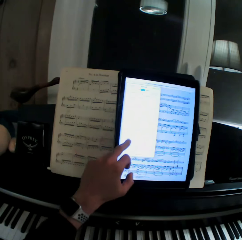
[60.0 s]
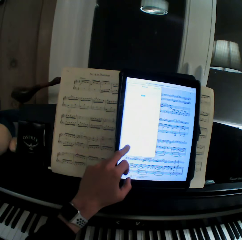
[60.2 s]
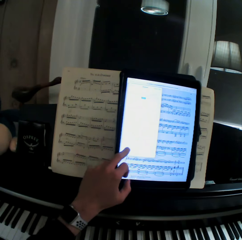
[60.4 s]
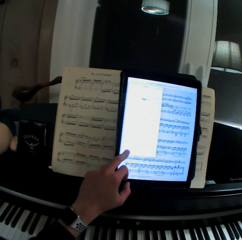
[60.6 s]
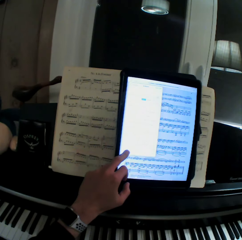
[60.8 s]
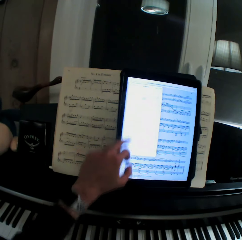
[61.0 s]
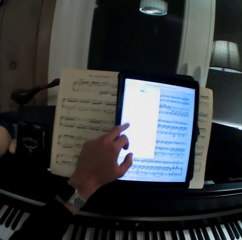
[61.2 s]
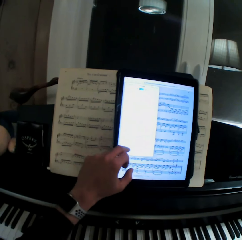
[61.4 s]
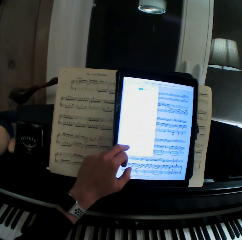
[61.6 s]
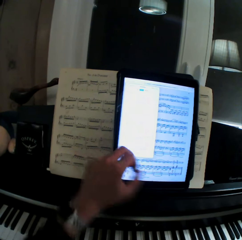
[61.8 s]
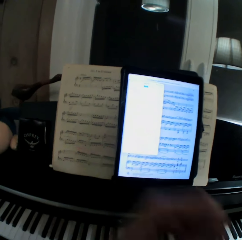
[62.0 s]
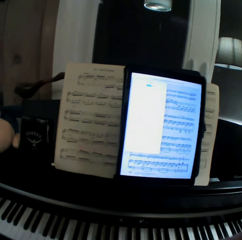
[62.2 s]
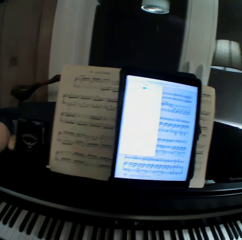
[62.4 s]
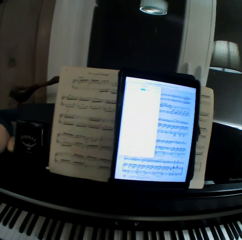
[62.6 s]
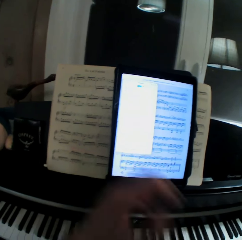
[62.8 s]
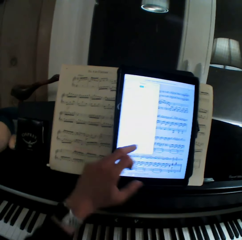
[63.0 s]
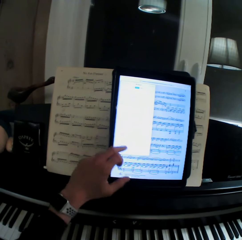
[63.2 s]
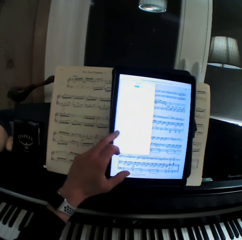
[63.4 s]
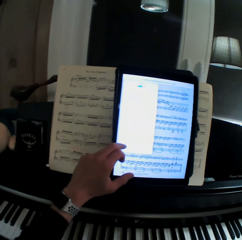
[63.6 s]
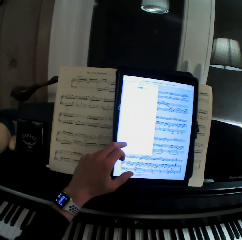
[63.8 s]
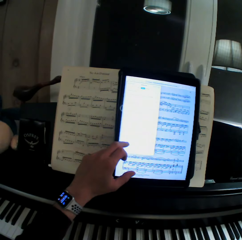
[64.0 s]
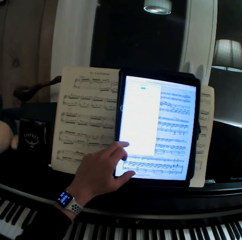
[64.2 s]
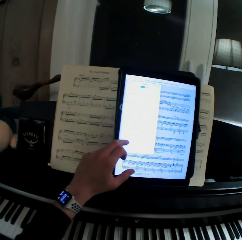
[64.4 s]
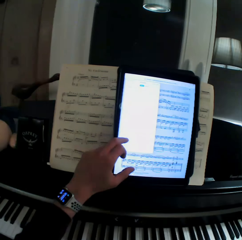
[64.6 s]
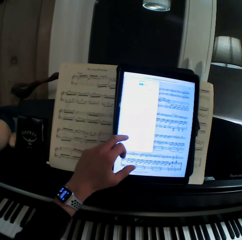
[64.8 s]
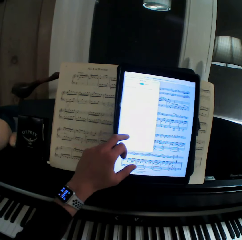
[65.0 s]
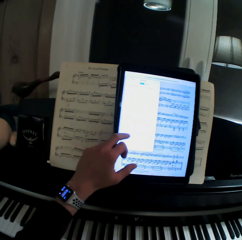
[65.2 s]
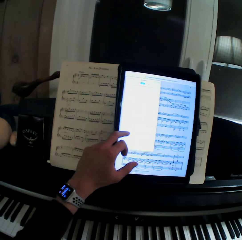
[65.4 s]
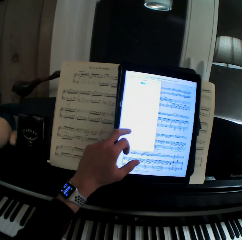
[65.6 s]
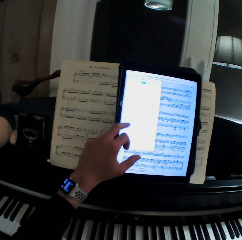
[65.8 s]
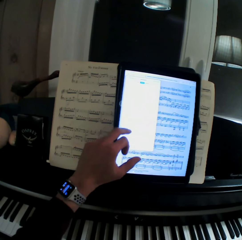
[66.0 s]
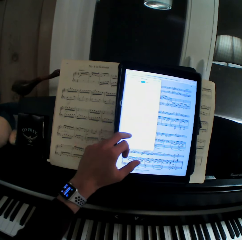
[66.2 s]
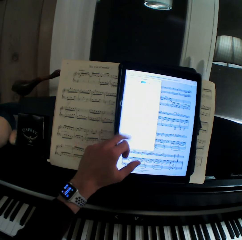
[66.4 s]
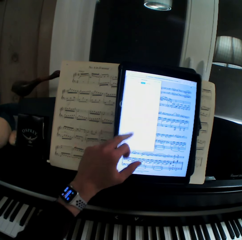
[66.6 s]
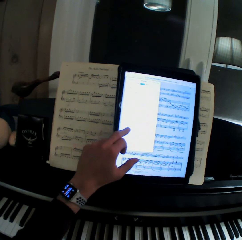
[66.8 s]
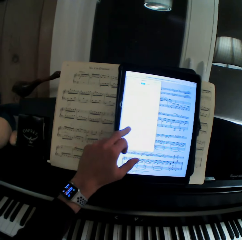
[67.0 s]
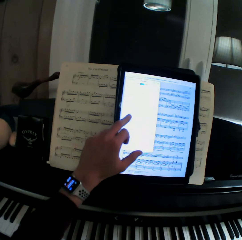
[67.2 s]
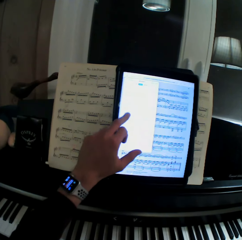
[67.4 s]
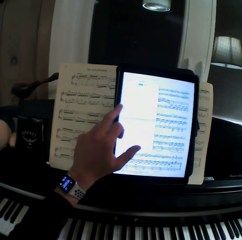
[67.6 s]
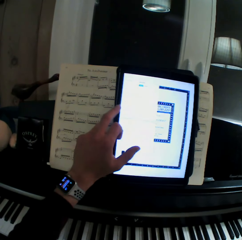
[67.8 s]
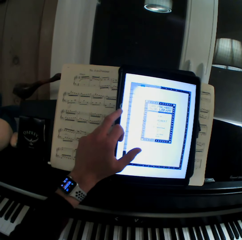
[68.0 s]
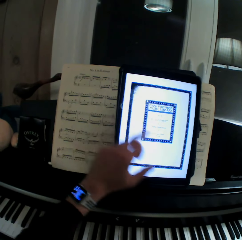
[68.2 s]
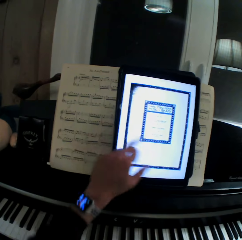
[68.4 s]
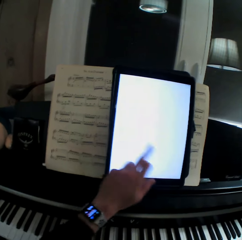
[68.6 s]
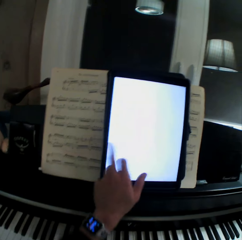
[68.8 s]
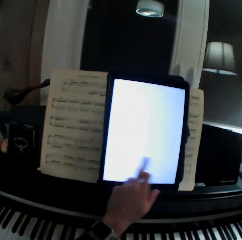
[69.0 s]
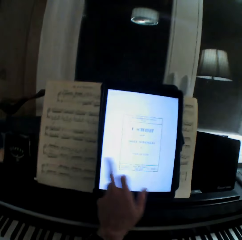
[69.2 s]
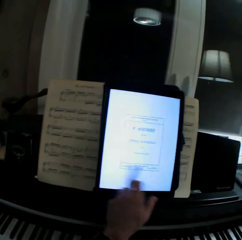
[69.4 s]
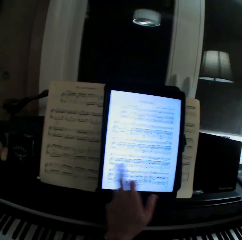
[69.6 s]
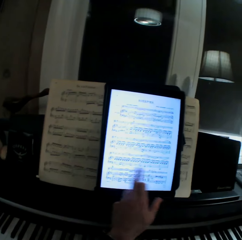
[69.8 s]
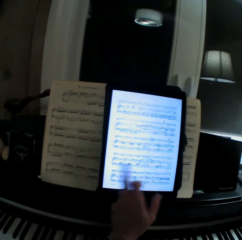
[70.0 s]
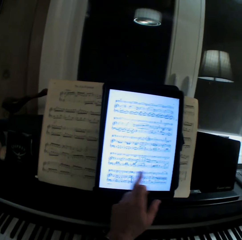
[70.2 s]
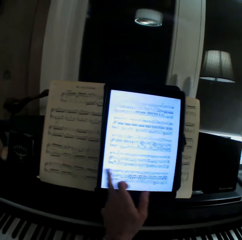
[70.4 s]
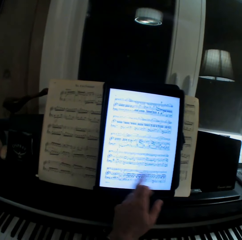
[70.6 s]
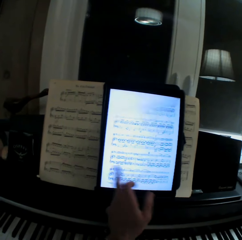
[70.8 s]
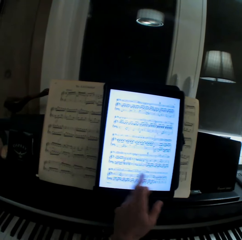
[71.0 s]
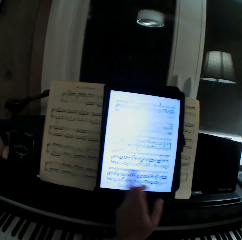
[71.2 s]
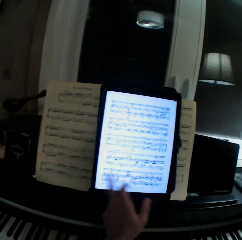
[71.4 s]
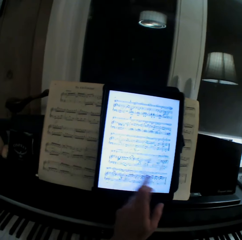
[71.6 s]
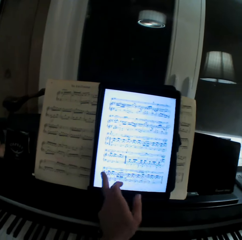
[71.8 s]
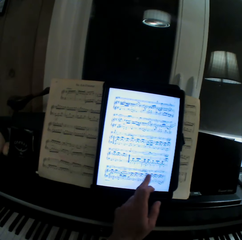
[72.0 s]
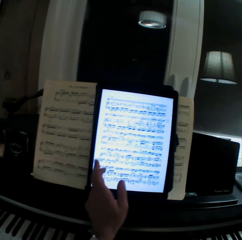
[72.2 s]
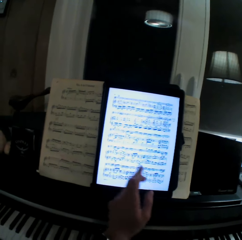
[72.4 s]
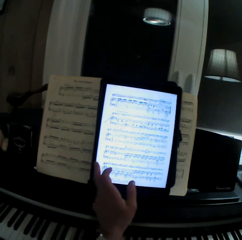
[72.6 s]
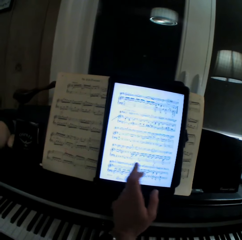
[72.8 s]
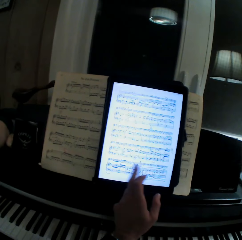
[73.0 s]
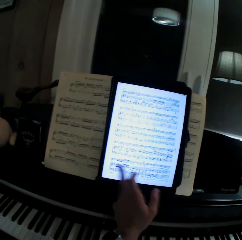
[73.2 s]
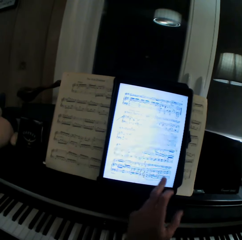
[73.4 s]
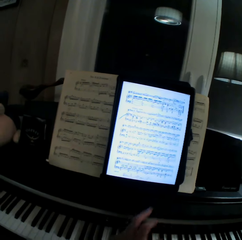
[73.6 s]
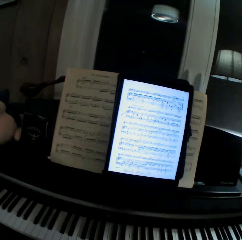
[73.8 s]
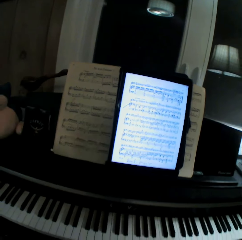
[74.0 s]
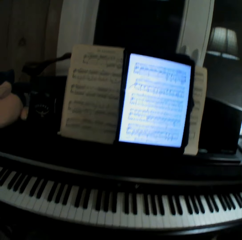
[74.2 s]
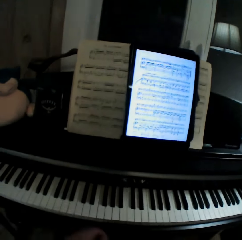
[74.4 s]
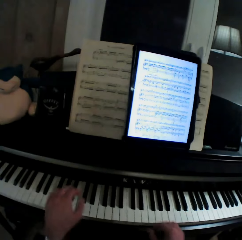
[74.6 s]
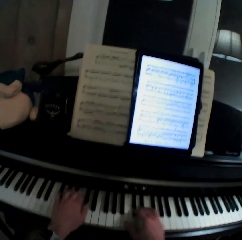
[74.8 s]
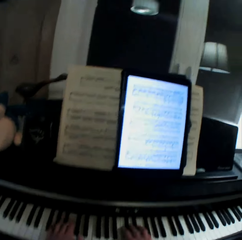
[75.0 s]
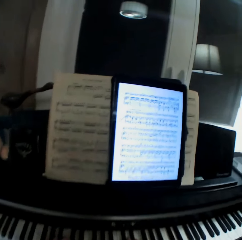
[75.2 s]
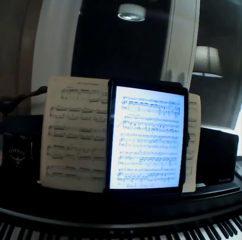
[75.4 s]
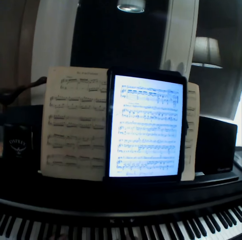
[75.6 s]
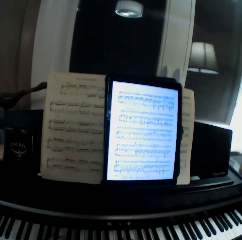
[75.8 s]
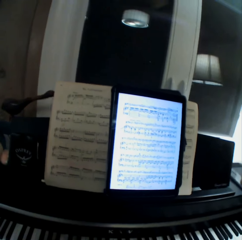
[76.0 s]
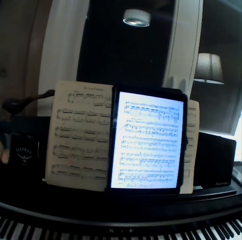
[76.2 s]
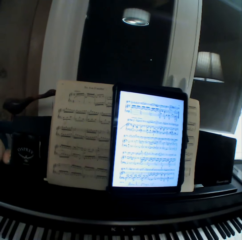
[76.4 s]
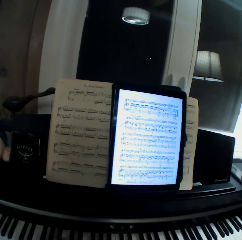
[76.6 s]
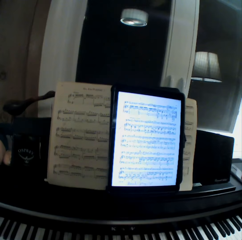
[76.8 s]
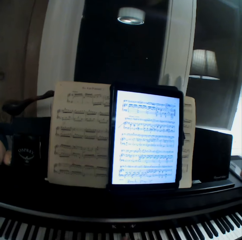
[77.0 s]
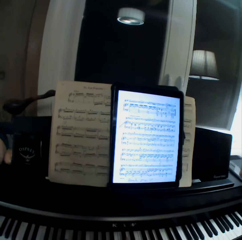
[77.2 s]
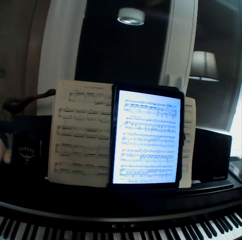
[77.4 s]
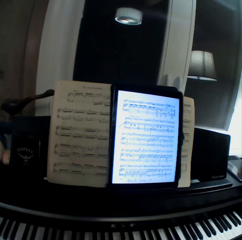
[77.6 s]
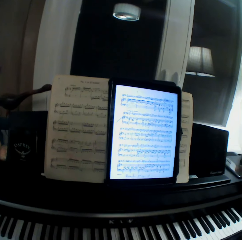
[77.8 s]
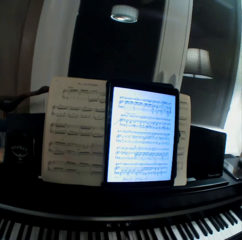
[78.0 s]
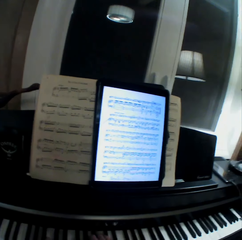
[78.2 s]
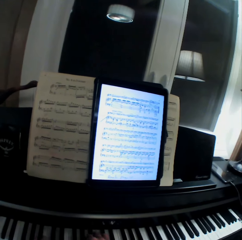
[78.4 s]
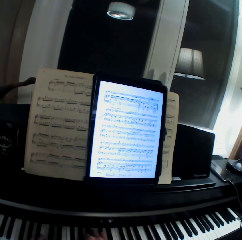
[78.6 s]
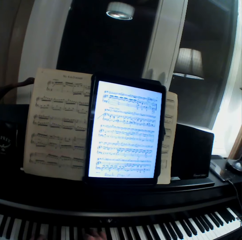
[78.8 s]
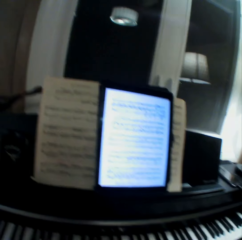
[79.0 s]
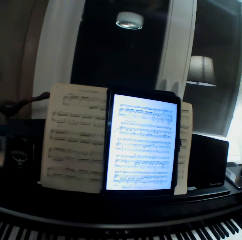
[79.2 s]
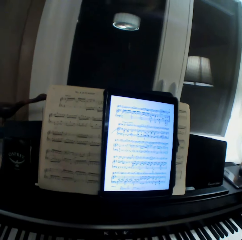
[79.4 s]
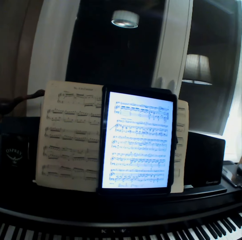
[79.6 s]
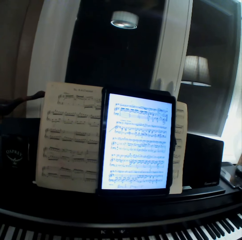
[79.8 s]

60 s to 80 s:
The camera wearer pulls his hand off the tablet. He operates the tablet with his hand. He pulls his hand off the tablet. He plays the keyboard with both hands.

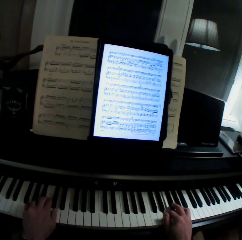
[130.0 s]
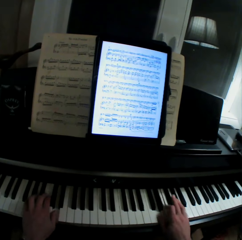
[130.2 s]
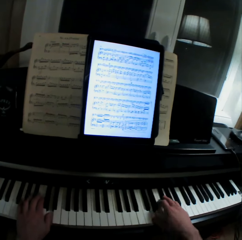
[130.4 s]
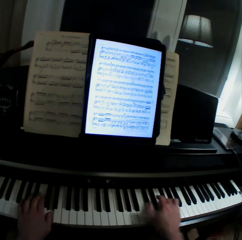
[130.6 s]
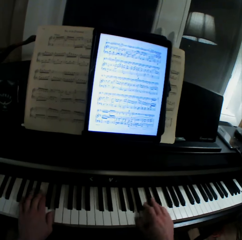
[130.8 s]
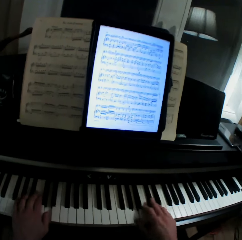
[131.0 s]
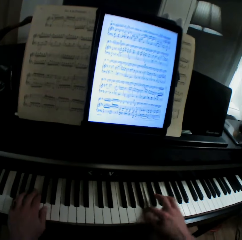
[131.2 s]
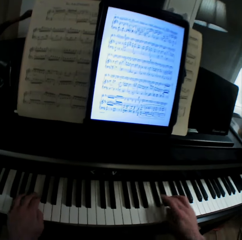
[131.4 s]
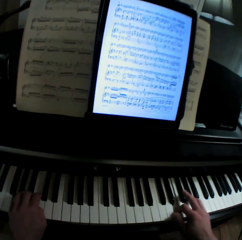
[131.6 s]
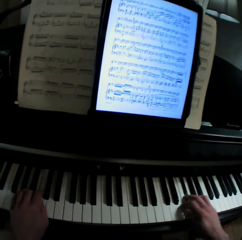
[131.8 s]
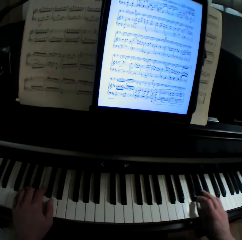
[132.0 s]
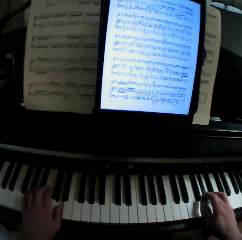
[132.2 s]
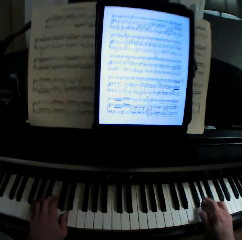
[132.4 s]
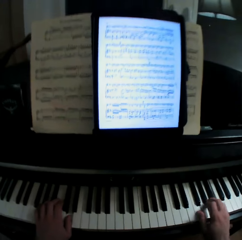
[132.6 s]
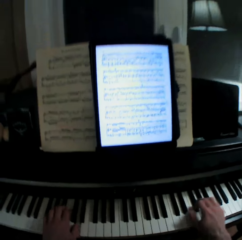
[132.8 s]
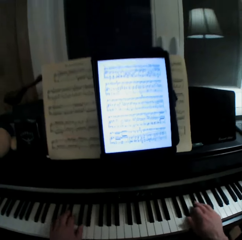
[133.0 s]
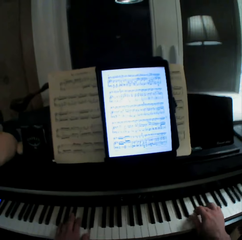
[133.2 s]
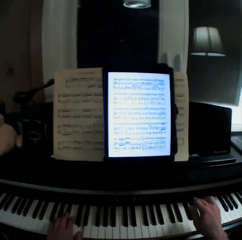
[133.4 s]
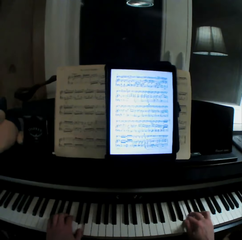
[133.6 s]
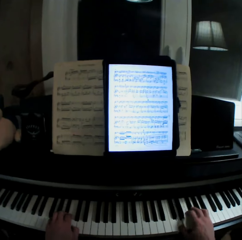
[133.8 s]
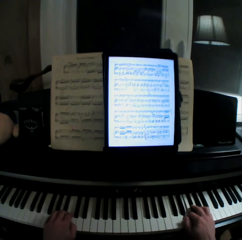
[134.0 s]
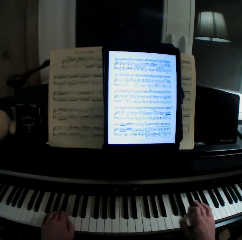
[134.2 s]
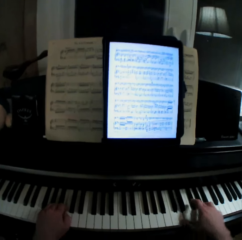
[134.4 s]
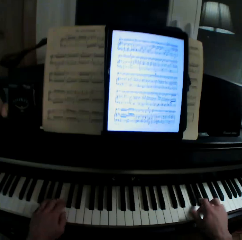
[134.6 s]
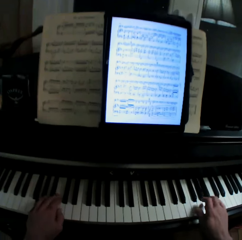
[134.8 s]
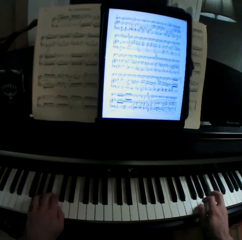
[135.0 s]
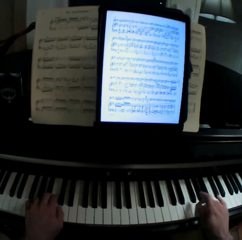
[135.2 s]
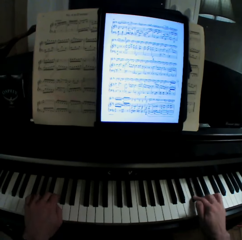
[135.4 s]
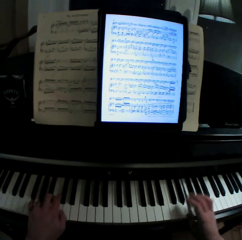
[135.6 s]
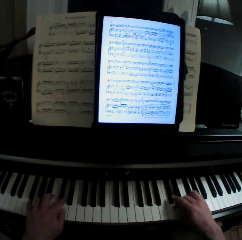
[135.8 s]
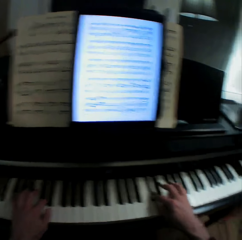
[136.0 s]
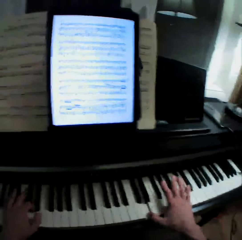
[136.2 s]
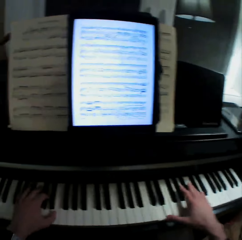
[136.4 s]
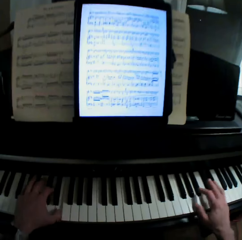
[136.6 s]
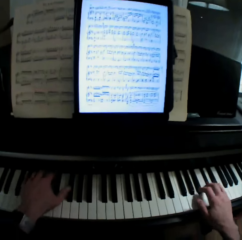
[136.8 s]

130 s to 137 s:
The camera wearer whistles and plays the piano.
